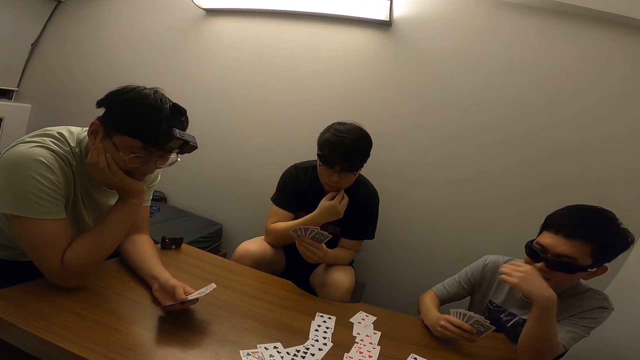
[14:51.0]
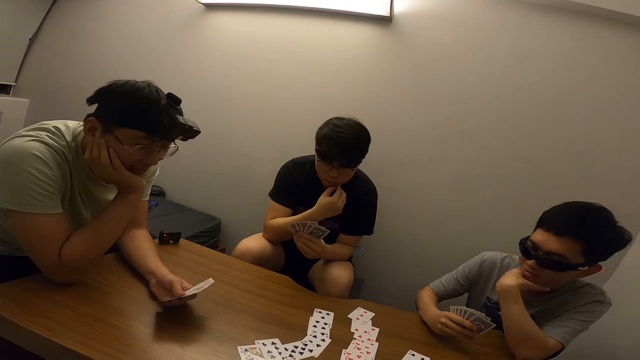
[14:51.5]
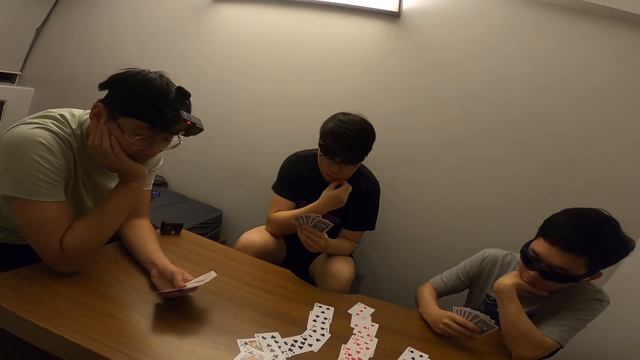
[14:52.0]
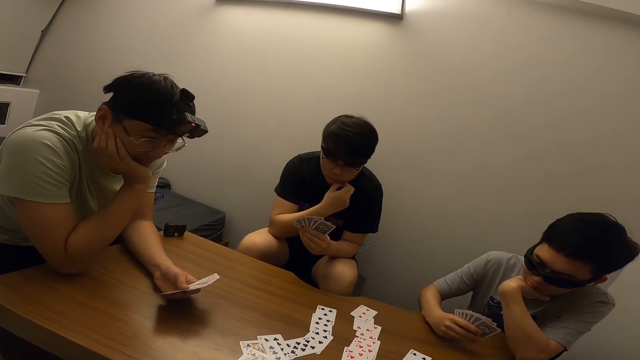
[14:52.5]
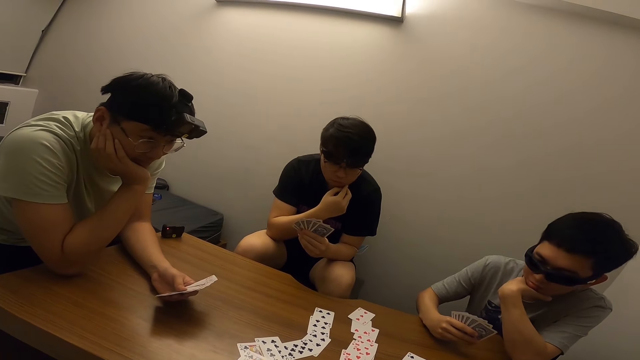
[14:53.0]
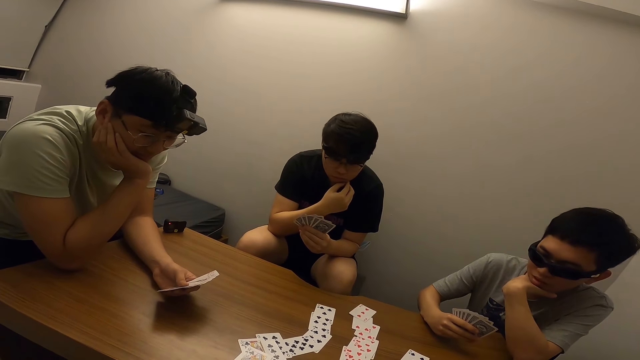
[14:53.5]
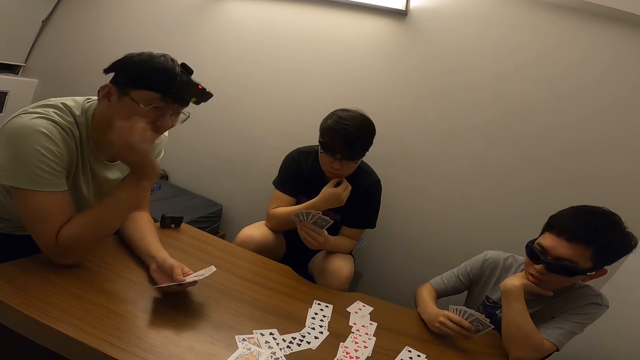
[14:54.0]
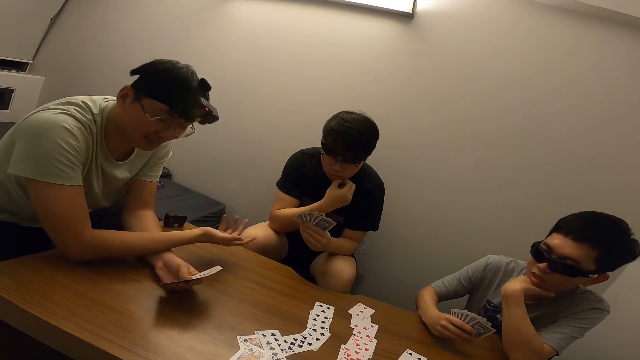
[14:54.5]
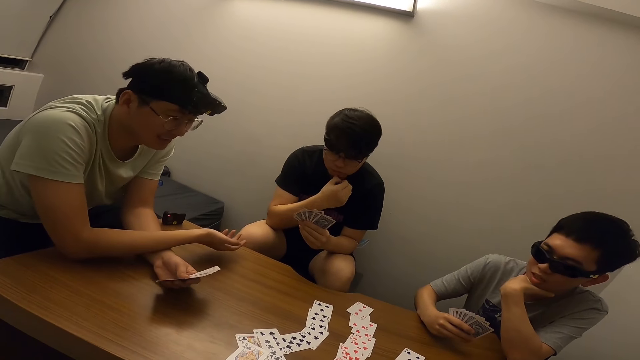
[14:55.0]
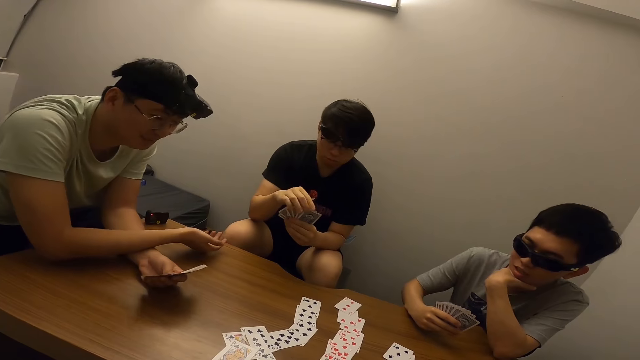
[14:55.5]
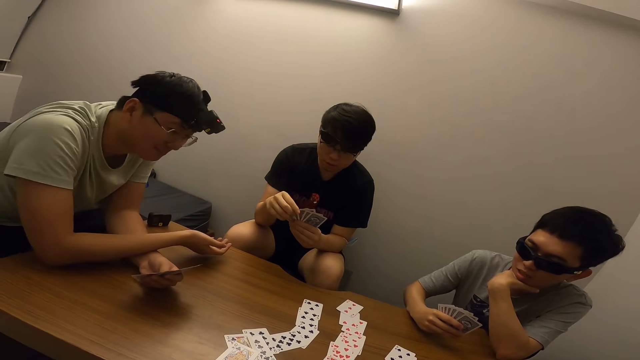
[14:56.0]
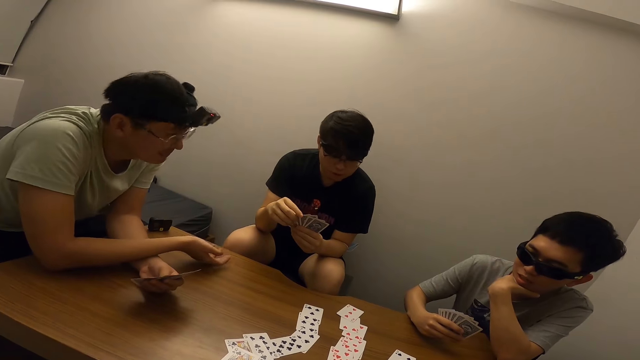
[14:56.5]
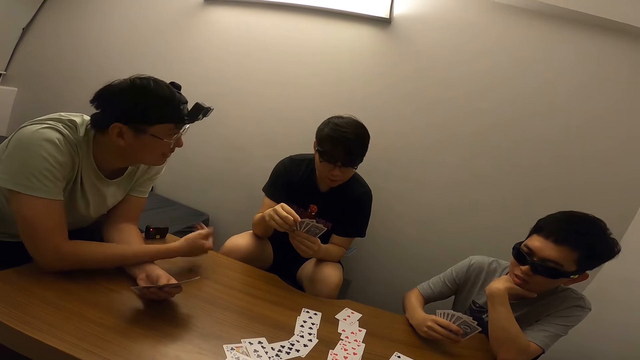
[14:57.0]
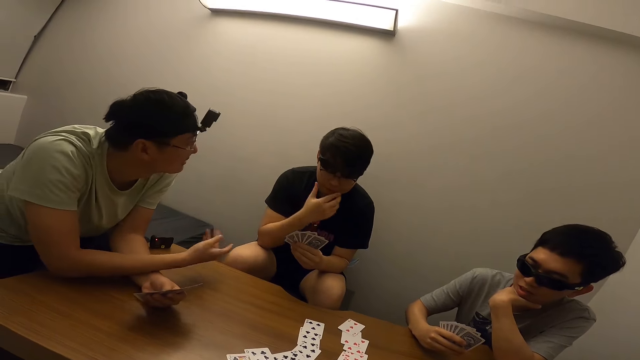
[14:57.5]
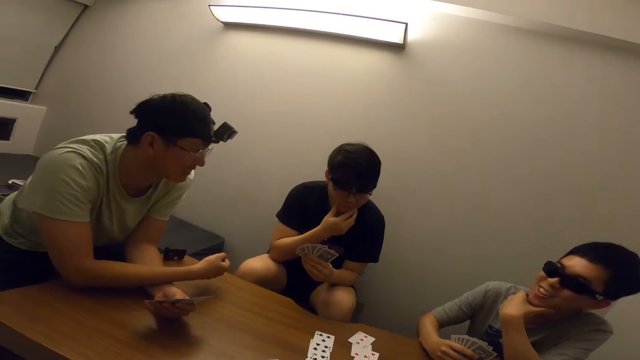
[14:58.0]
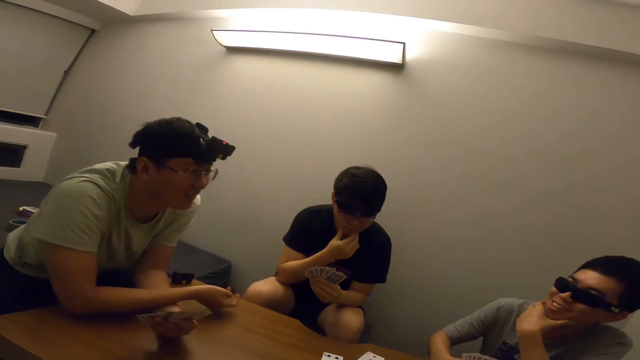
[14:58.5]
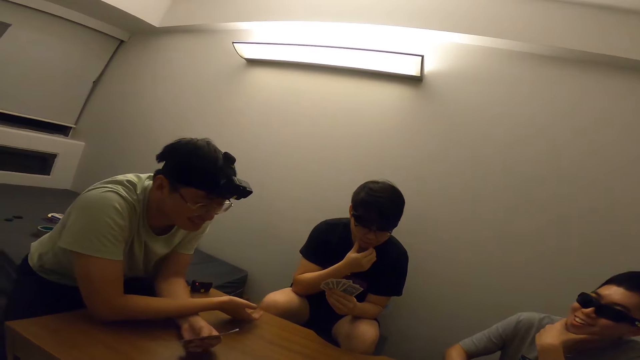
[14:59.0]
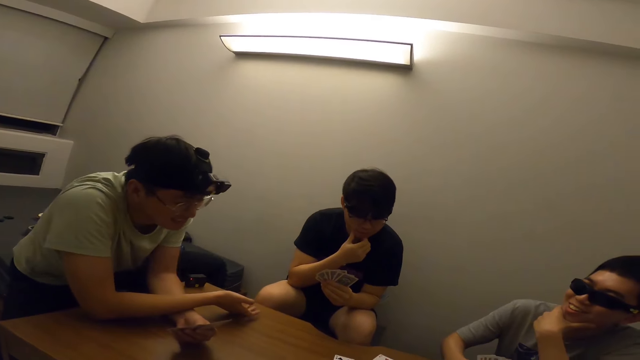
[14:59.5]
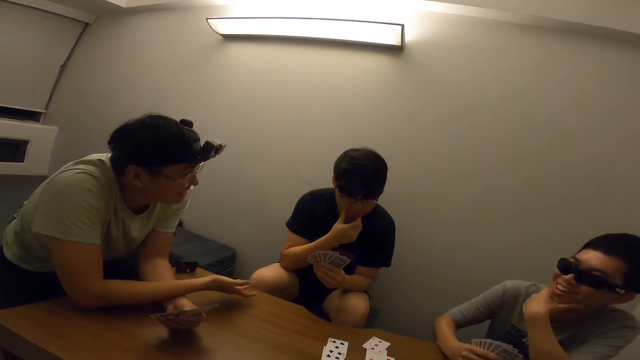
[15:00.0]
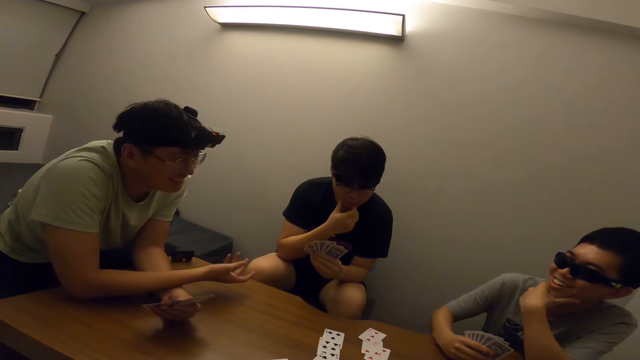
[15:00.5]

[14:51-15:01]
A man touches his face with his left hand. Another man stretches his right hand. The second man interacts with the first man. A third man gesticulates with his right hand.

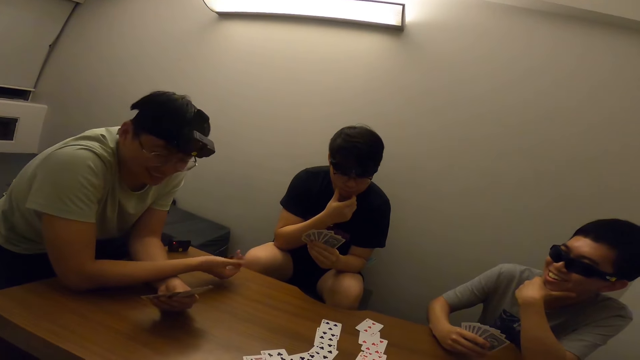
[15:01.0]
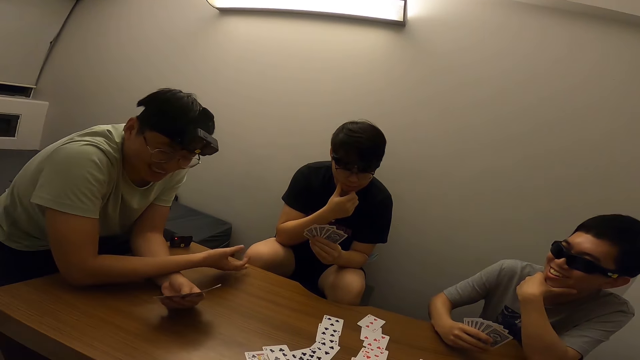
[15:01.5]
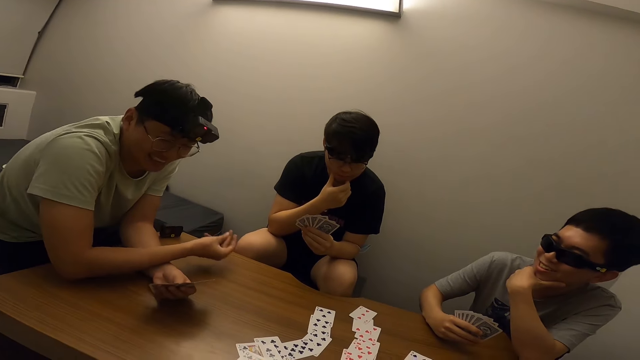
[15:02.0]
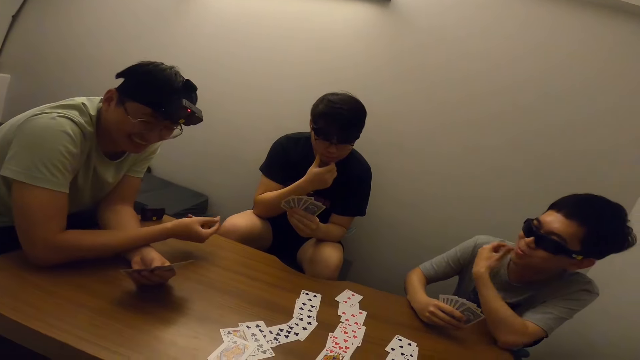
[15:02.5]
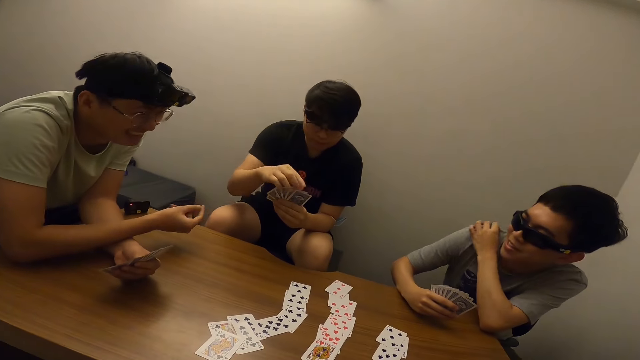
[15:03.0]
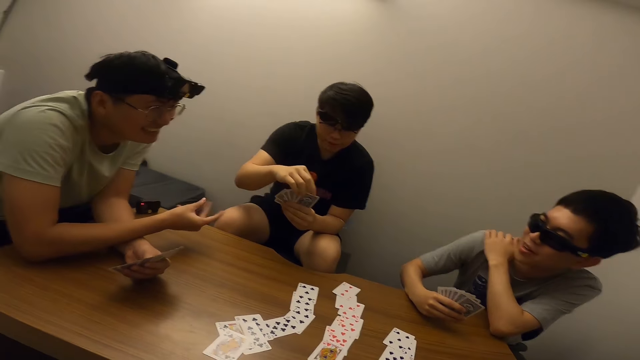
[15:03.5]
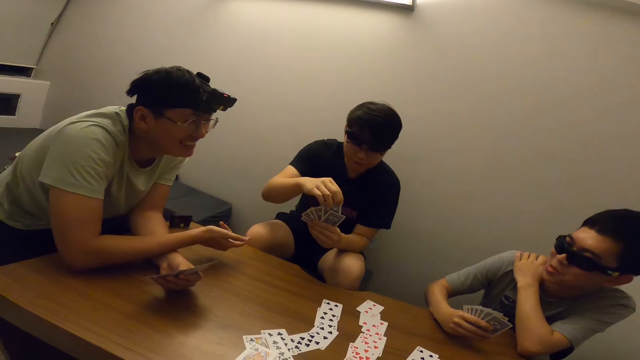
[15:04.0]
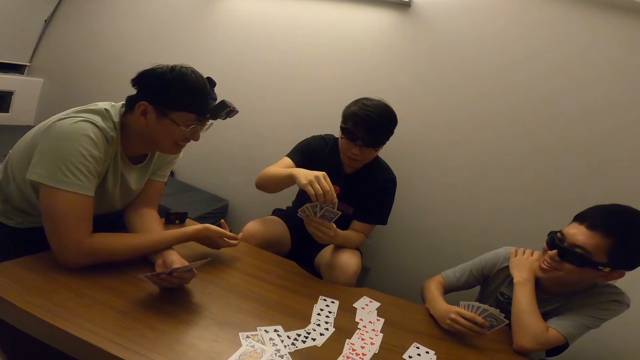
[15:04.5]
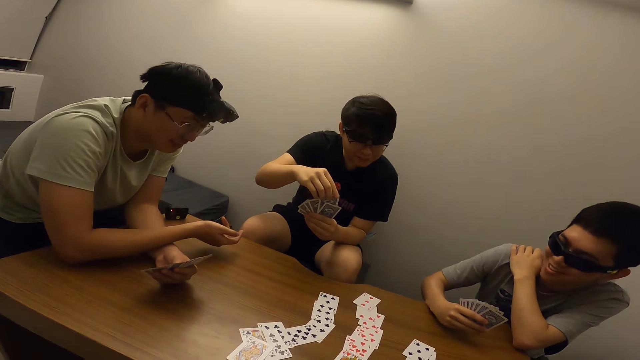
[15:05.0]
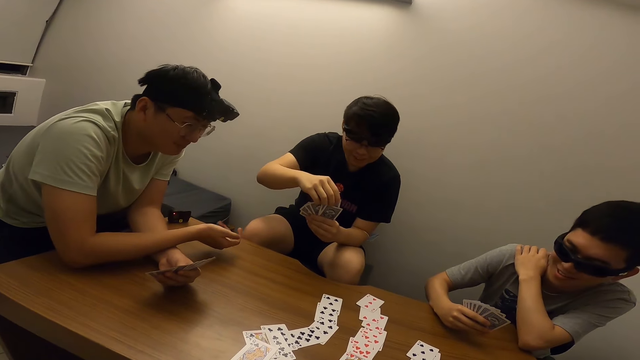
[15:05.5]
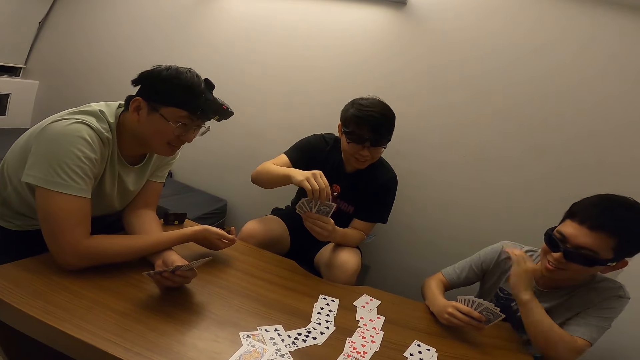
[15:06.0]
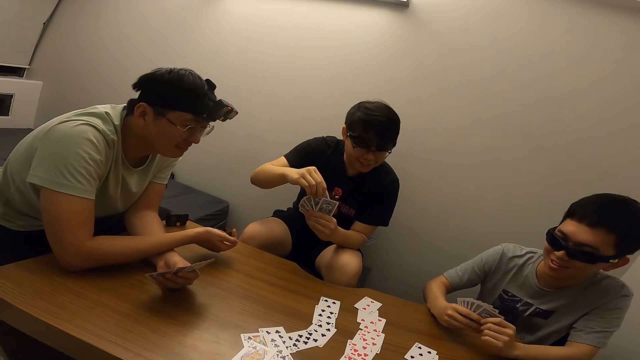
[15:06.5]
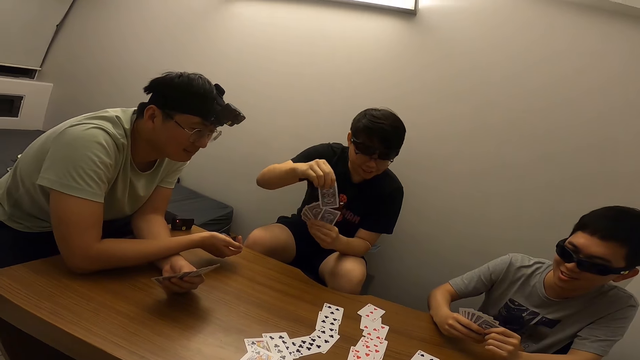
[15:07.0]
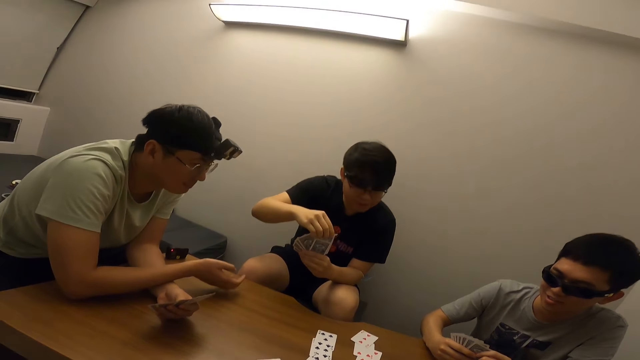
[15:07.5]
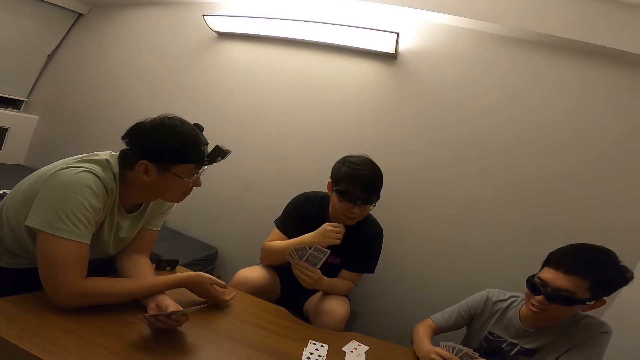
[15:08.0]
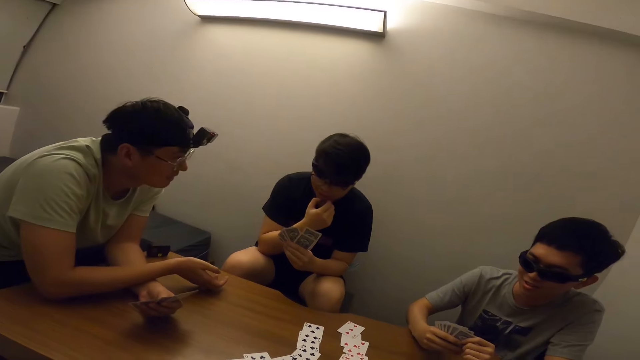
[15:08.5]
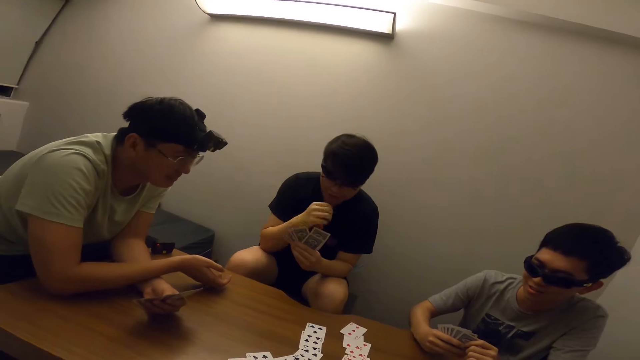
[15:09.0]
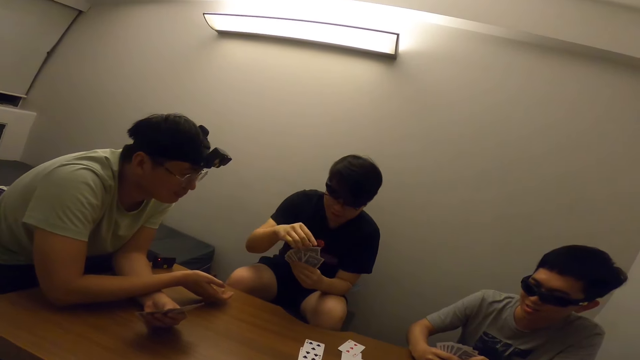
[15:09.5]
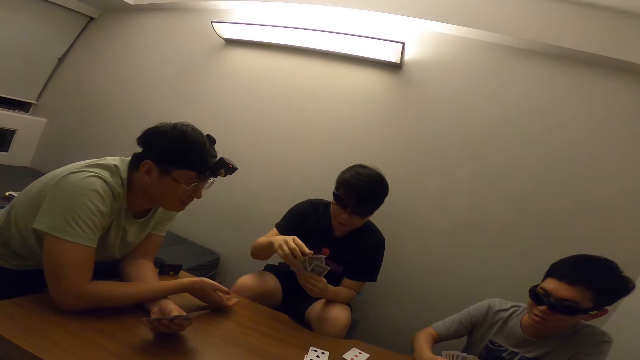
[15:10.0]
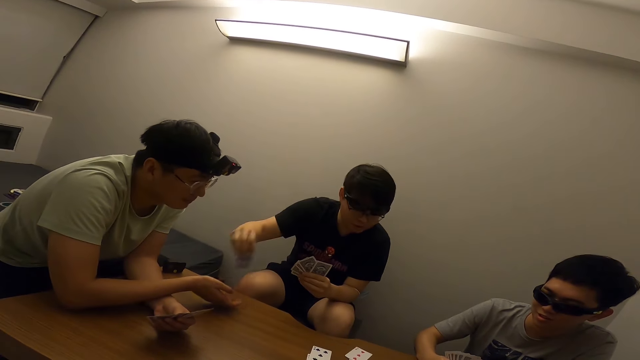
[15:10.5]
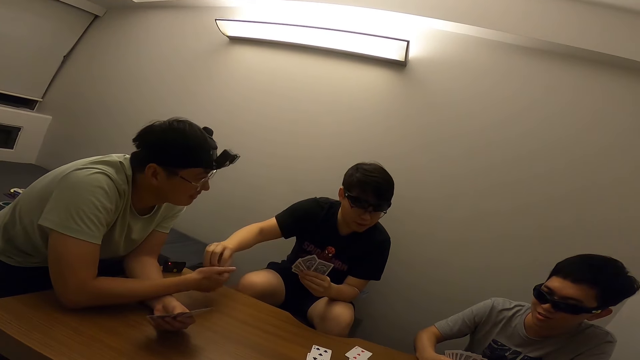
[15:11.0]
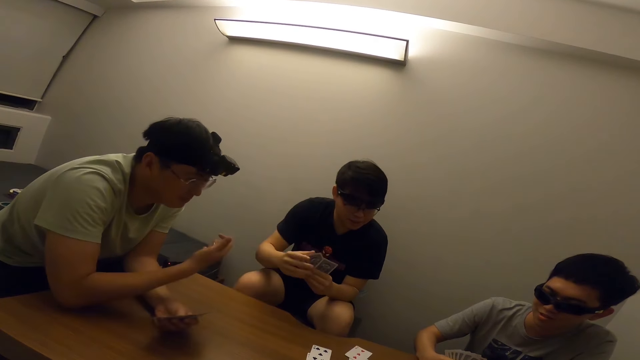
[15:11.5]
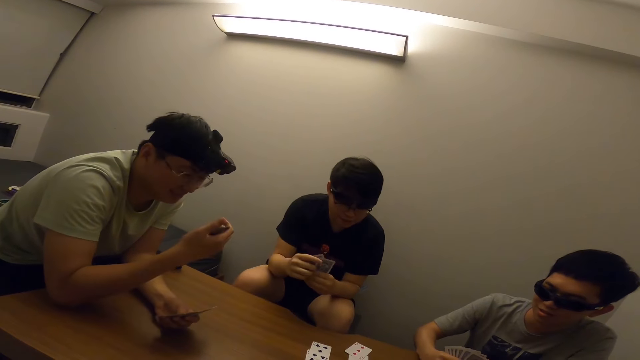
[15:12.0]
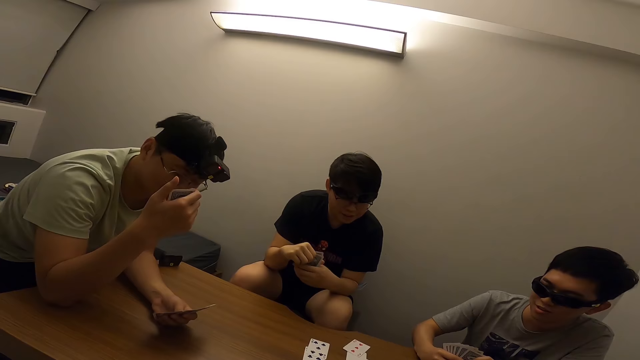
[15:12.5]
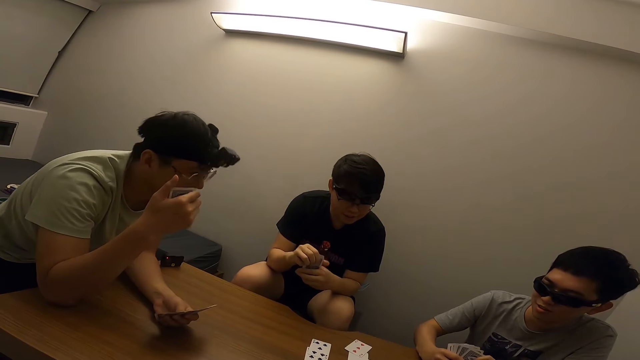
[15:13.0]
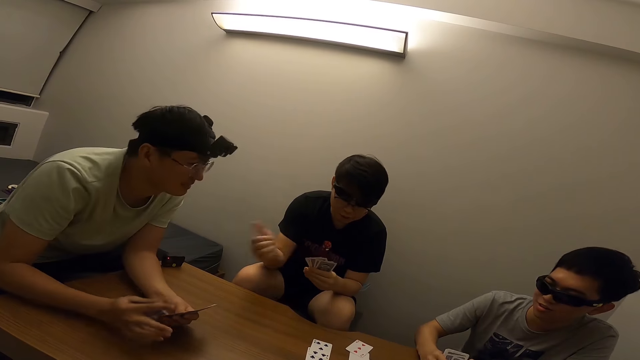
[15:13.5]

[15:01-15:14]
A man touches his right shoulder with his left hand. Another man picks up a card in his left hand with his right hand. The second man touches his face with his right hand. The second man gives a third man a card with his right hand. The third man stares at the card in his right hand.
